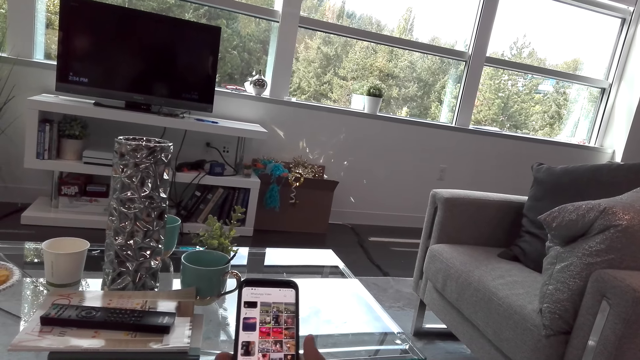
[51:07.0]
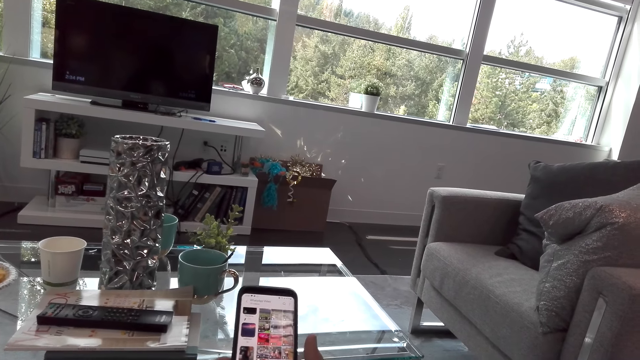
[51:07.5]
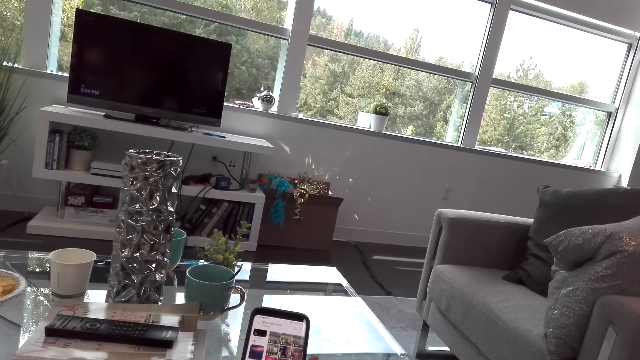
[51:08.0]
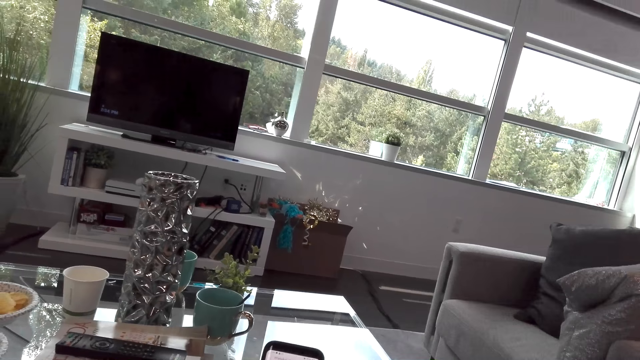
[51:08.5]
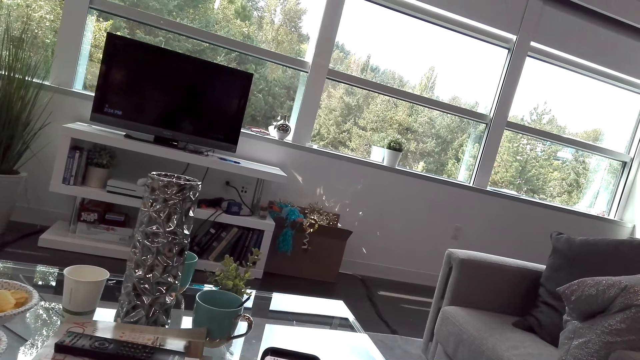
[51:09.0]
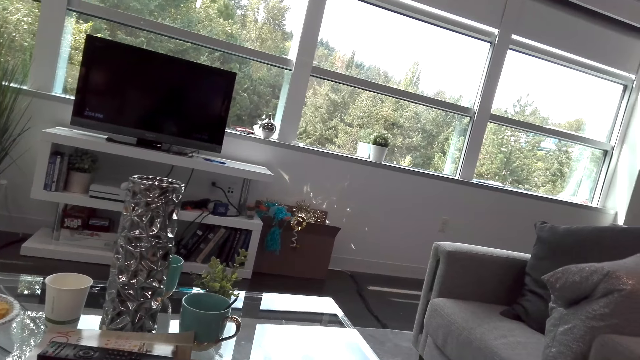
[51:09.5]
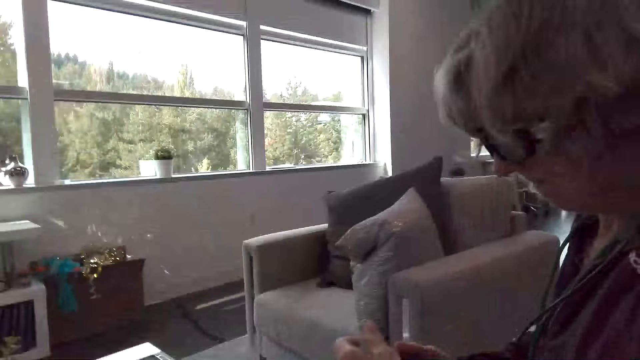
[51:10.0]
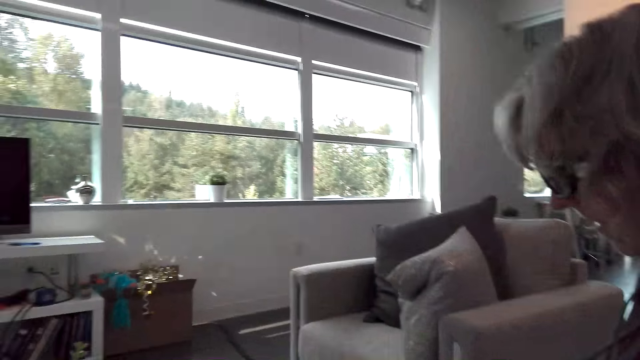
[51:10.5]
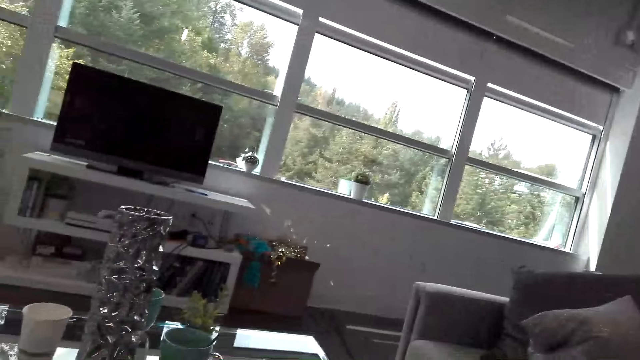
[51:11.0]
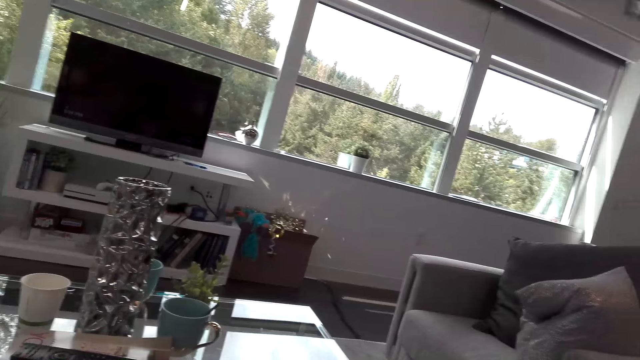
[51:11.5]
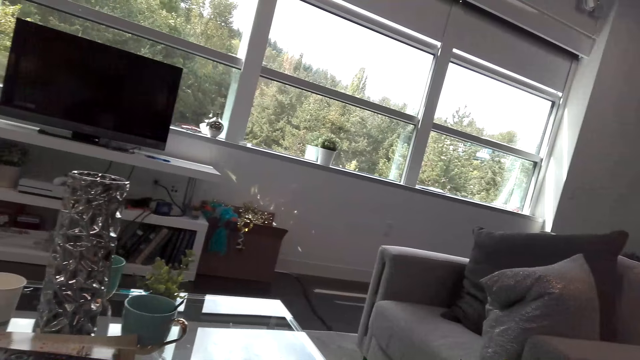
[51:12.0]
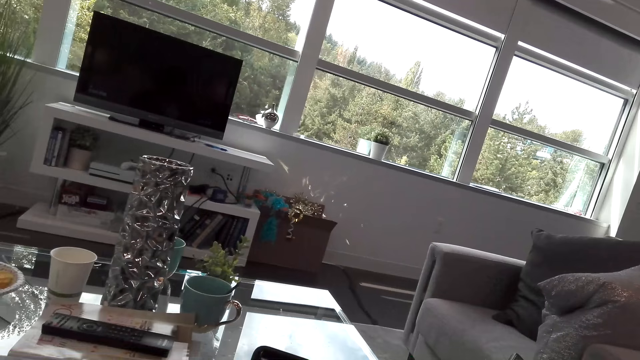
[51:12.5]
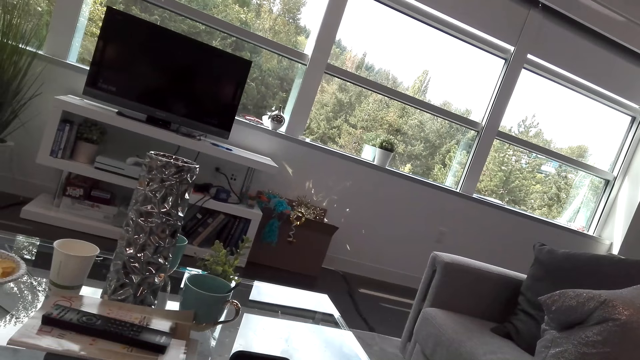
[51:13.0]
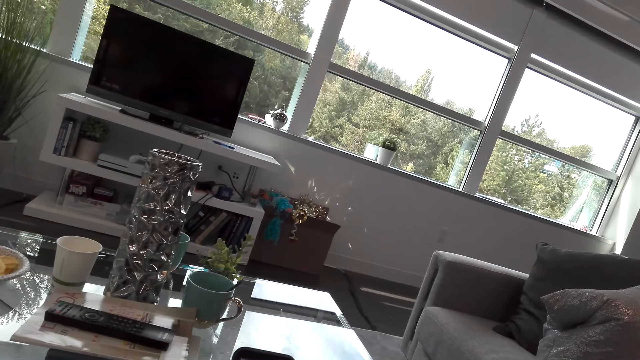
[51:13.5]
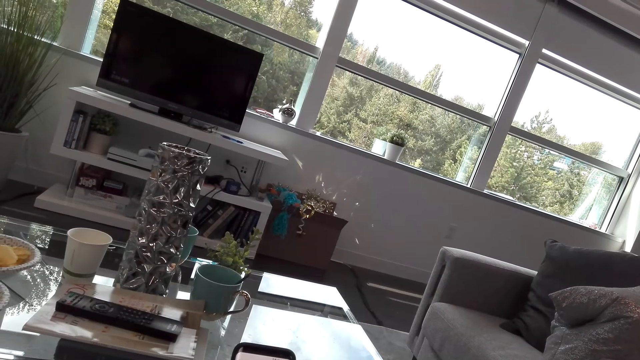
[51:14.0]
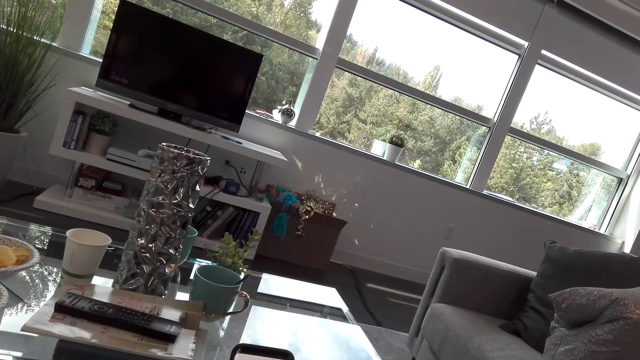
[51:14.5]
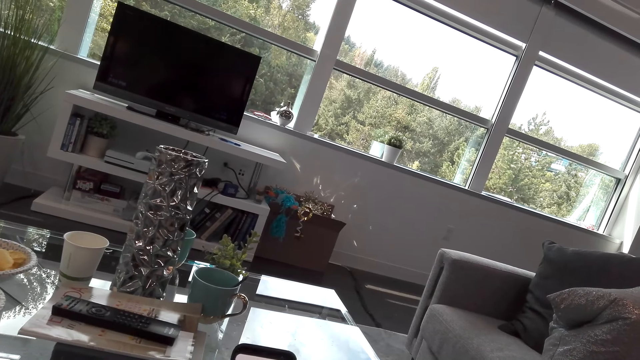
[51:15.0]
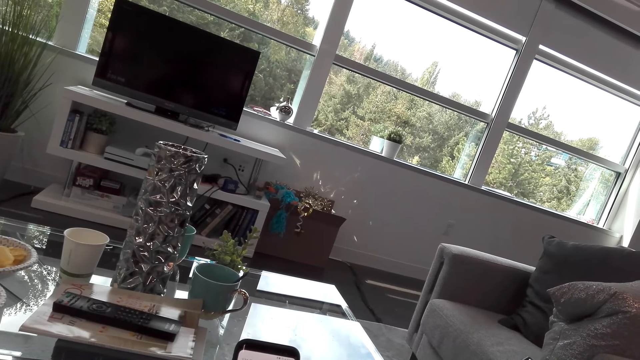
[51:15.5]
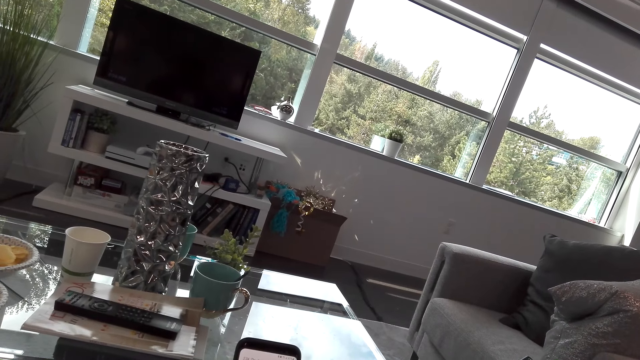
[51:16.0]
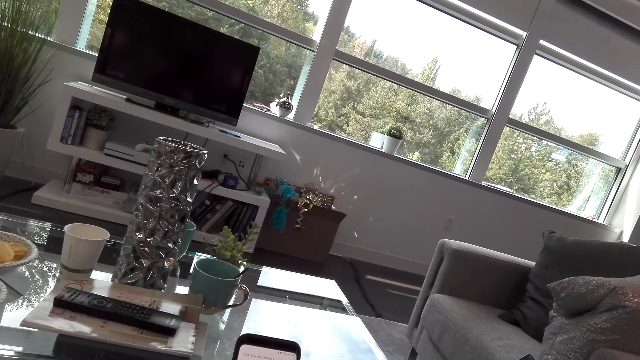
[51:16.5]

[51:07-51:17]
A lady speaks to the camera wearer. The camera wearer dialogues with the lady. They speak to the lady.

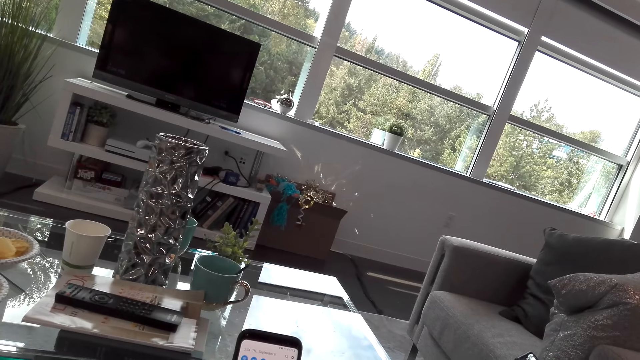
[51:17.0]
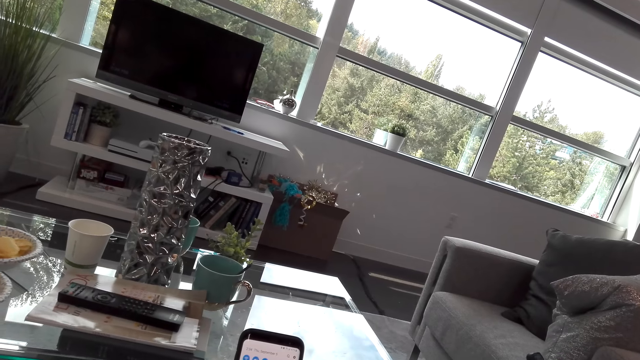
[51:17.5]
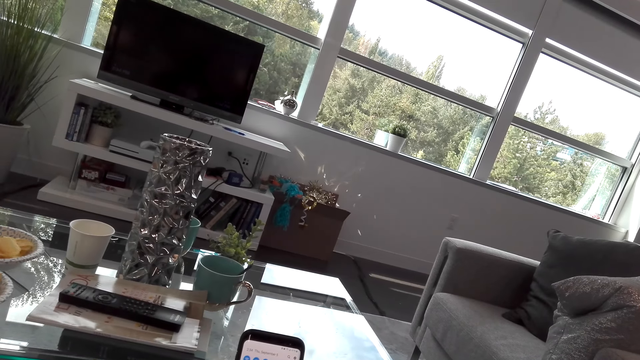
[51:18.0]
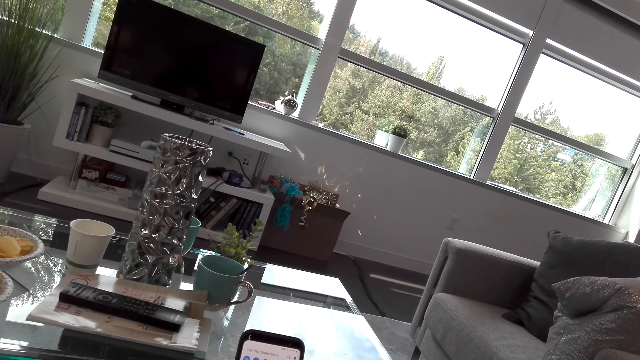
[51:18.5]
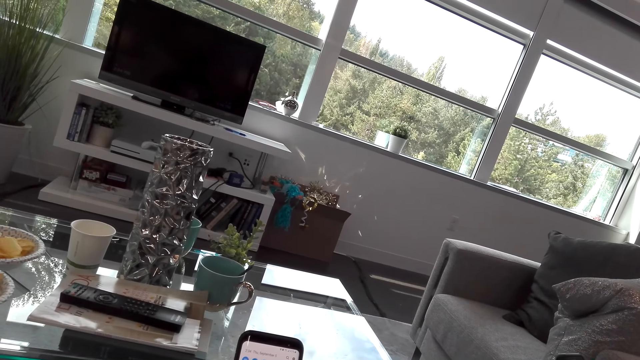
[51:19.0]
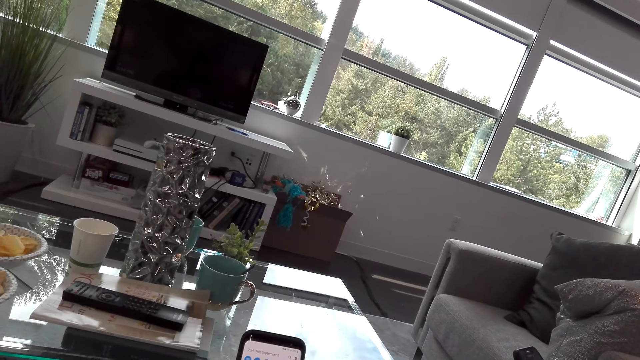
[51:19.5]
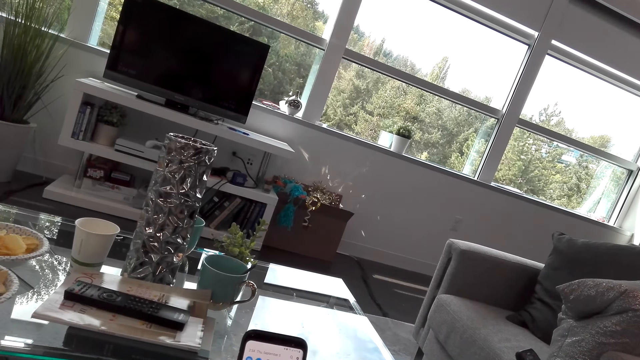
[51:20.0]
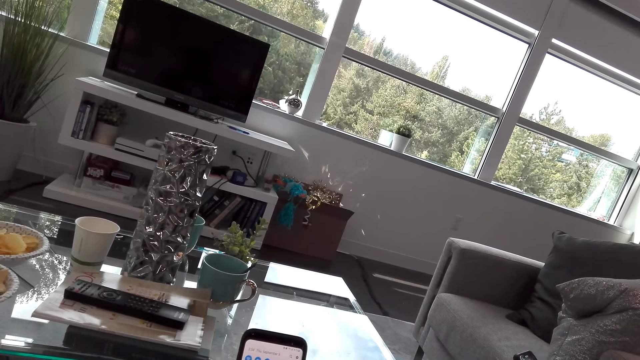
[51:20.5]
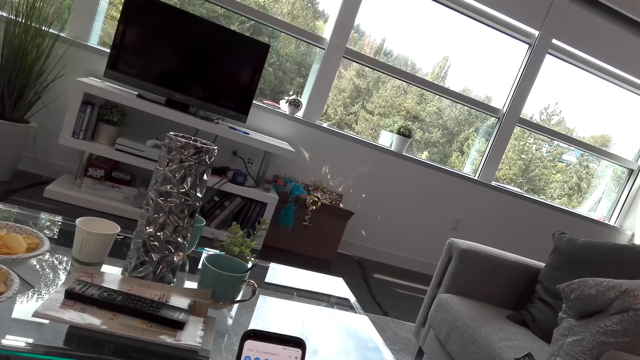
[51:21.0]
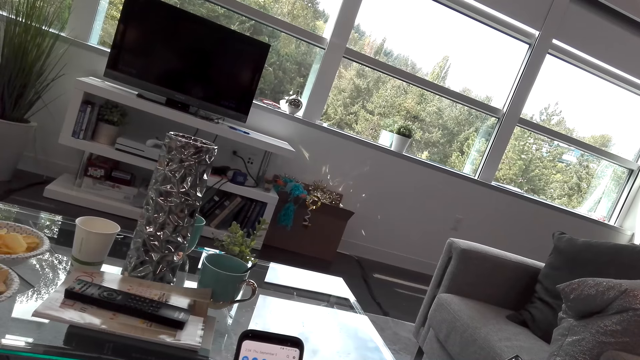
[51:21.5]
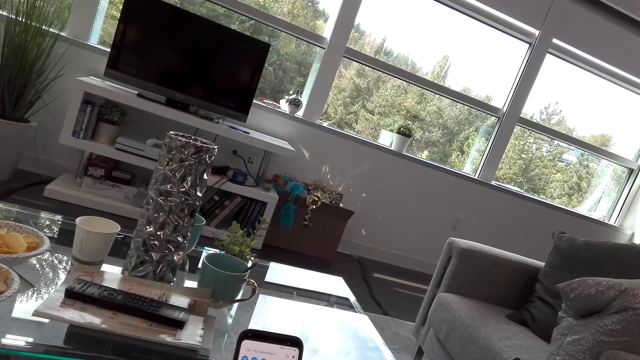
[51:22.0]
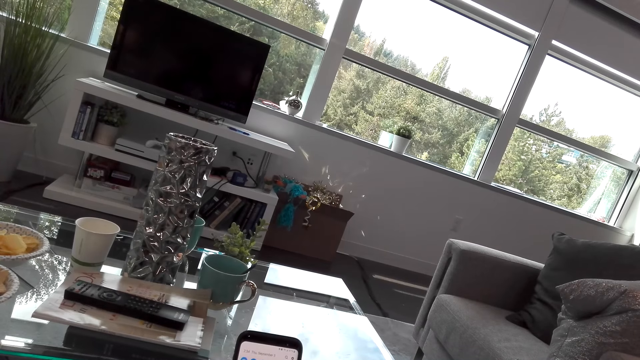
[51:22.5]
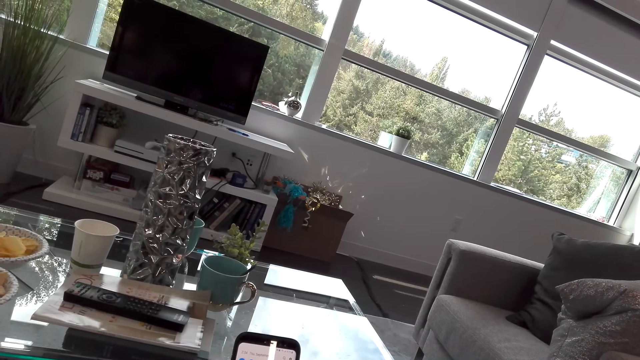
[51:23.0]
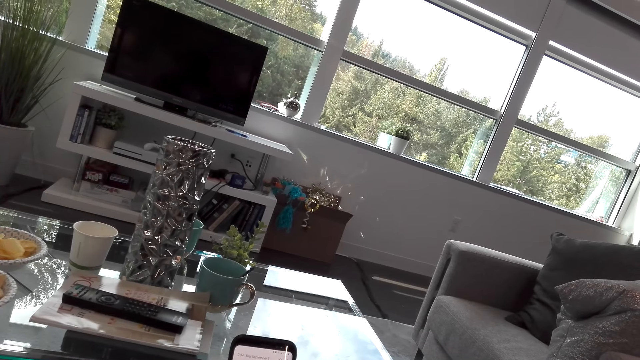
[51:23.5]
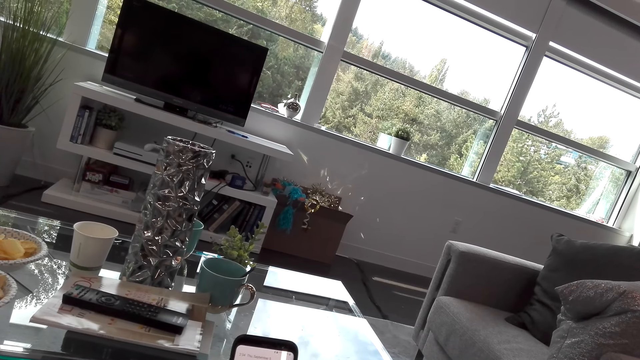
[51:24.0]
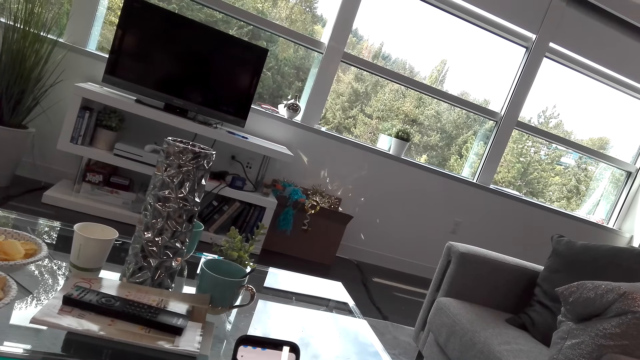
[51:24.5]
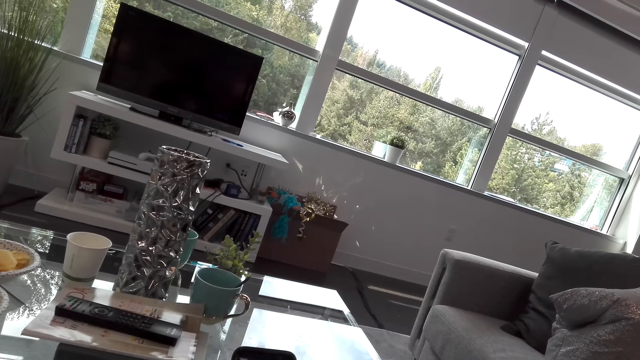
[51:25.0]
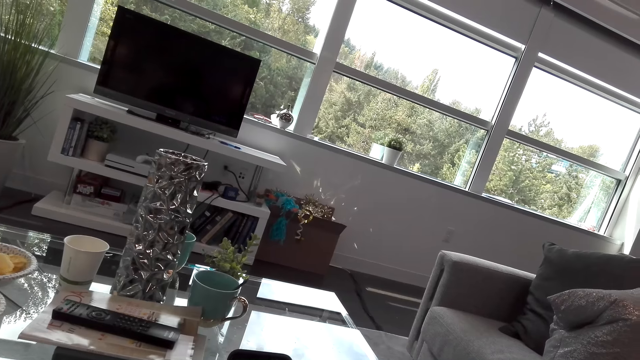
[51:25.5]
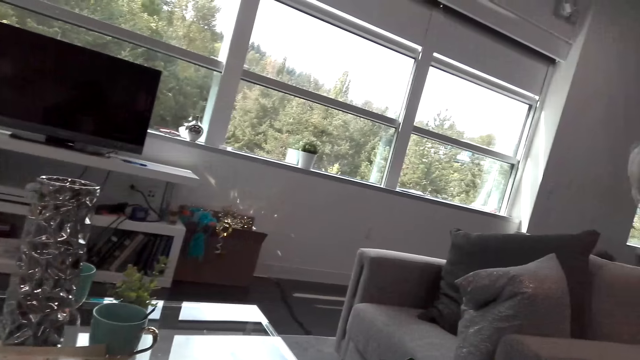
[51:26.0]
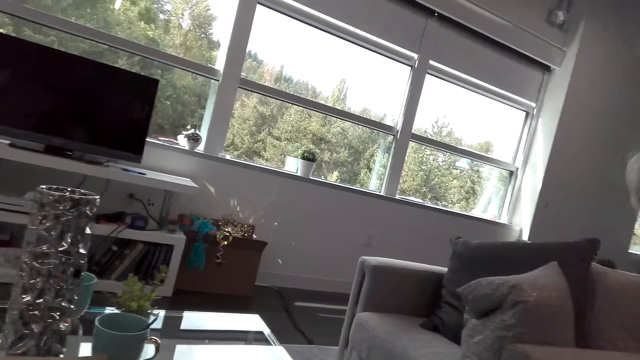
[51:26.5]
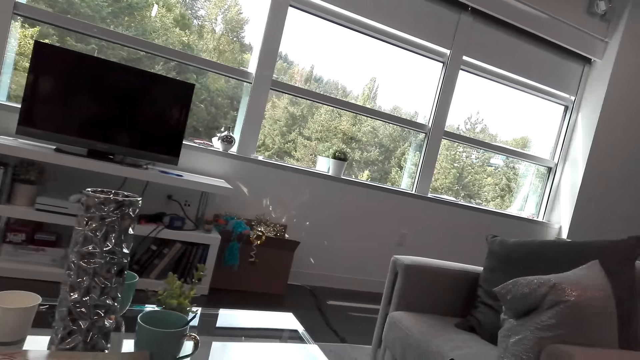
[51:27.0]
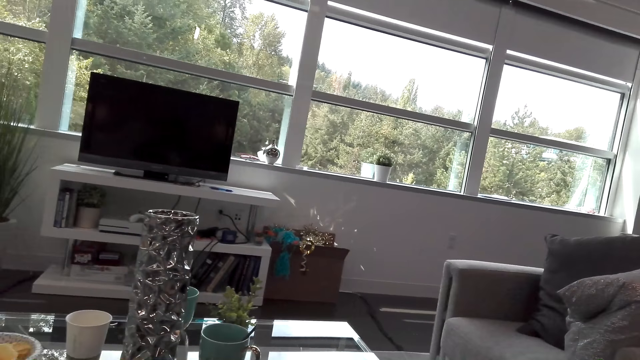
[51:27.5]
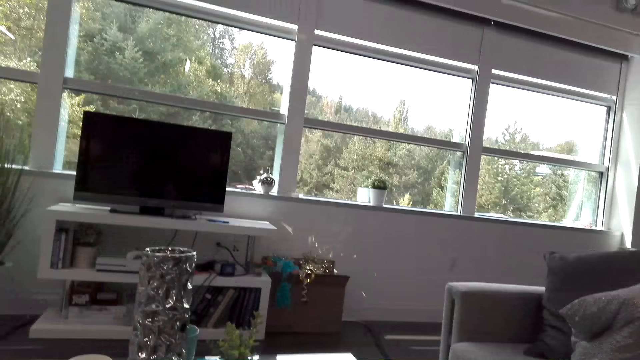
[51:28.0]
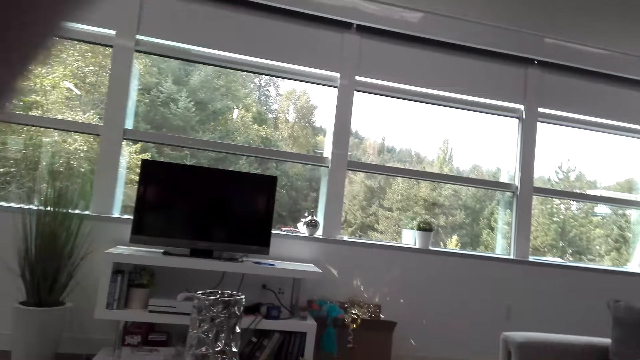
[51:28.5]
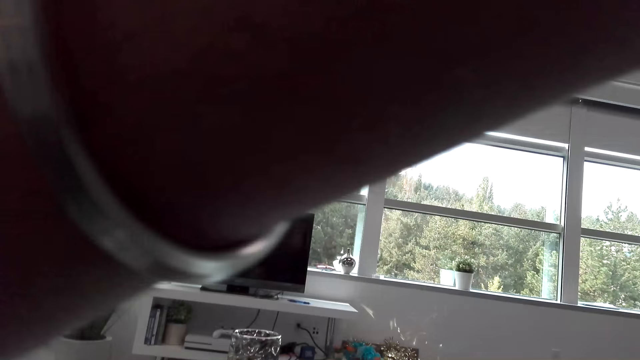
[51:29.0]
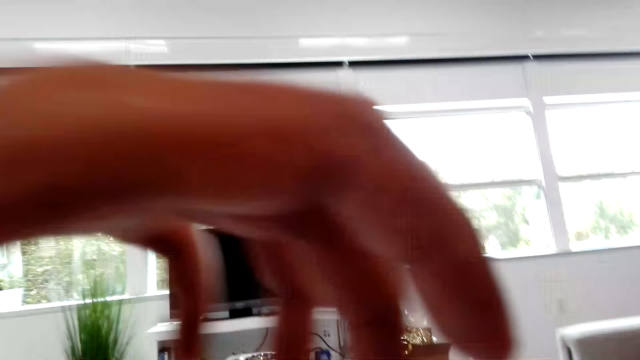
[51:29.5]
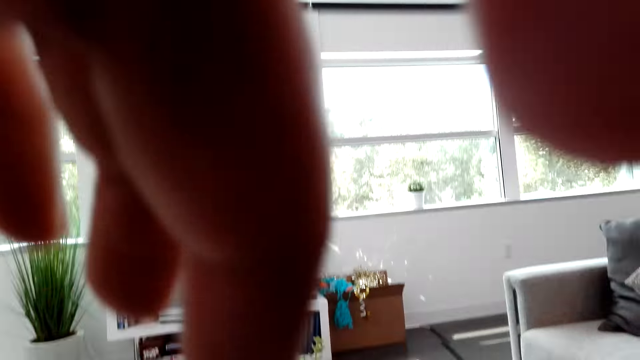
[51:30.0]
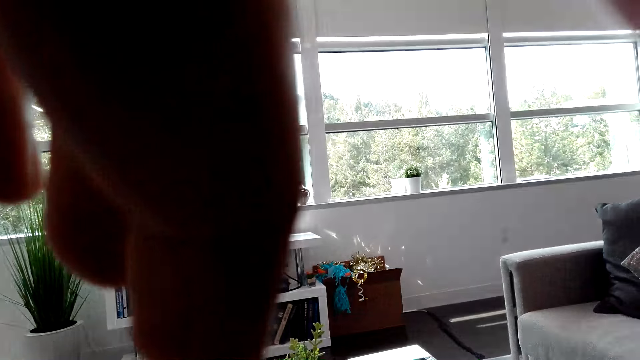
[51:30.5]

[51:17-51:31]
A lady speaks to the camera wearer. The camera wearer scrolls the phone. He raises his hands to something. He holds the camera.
